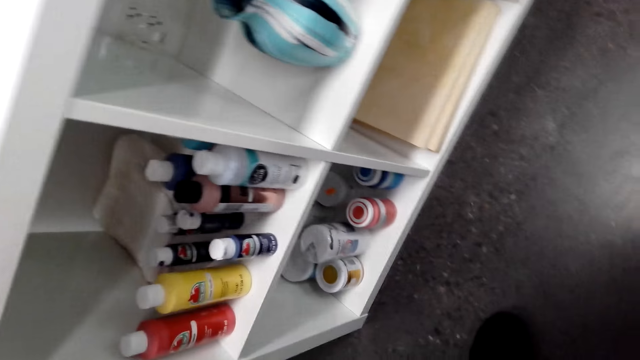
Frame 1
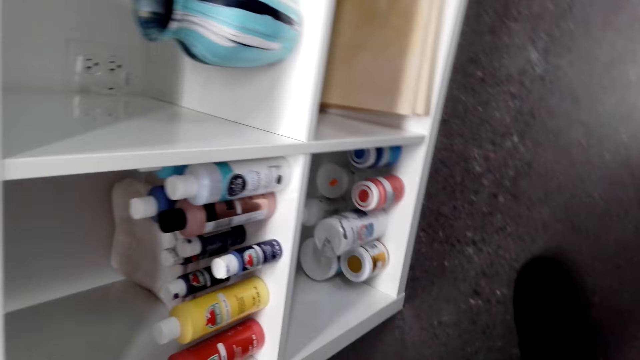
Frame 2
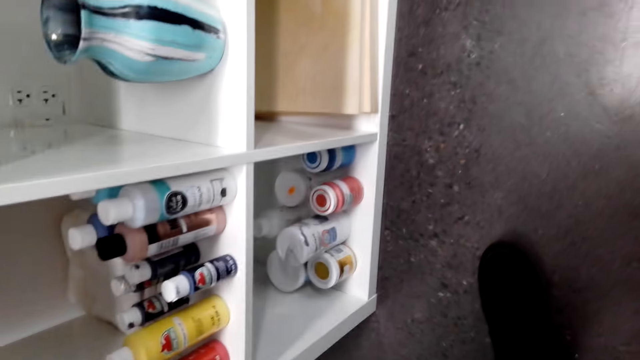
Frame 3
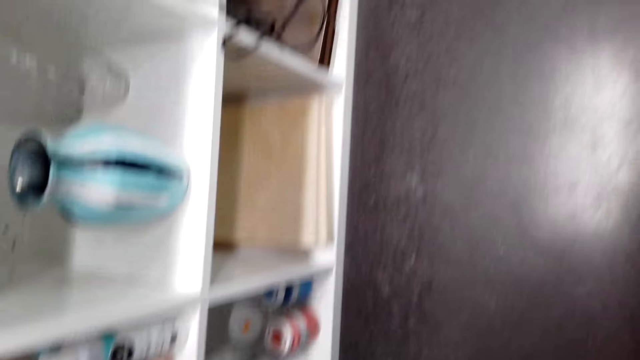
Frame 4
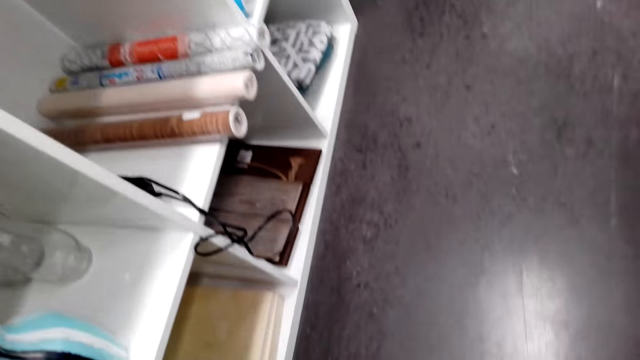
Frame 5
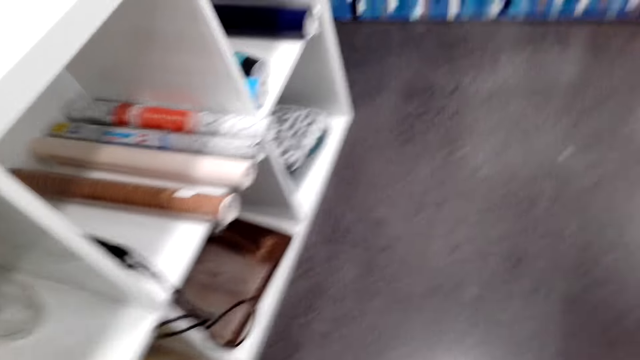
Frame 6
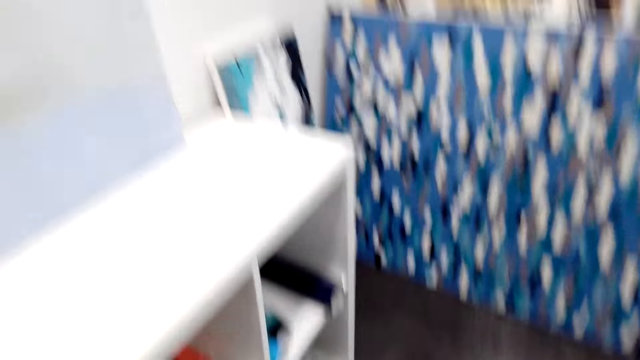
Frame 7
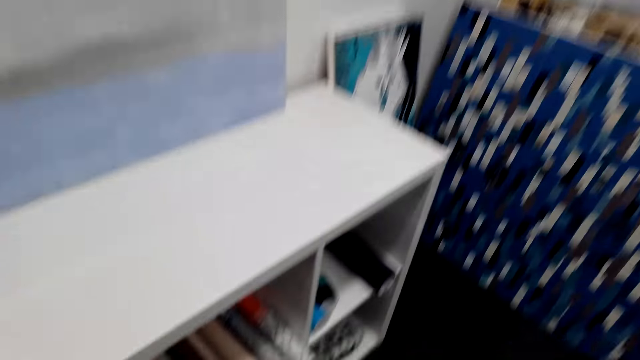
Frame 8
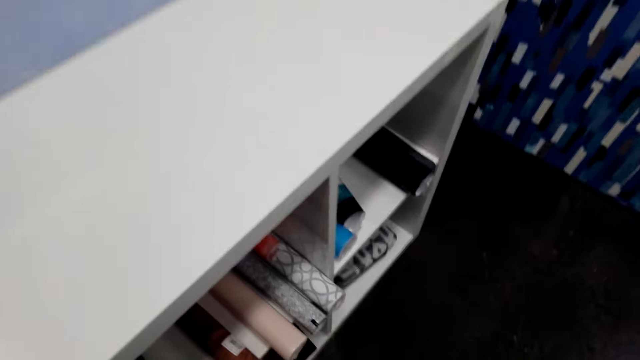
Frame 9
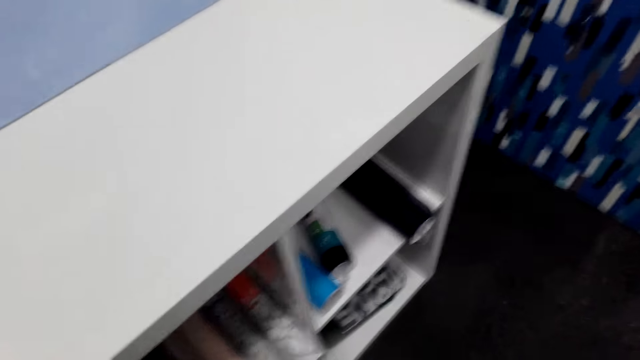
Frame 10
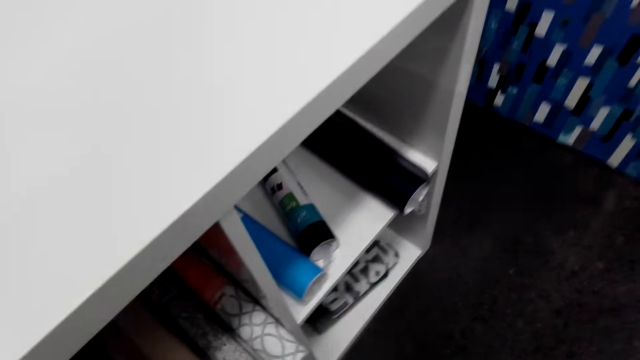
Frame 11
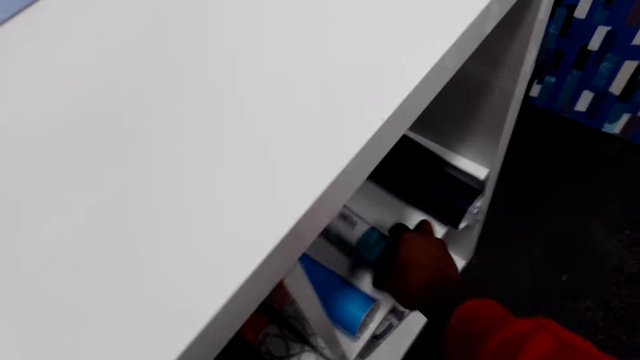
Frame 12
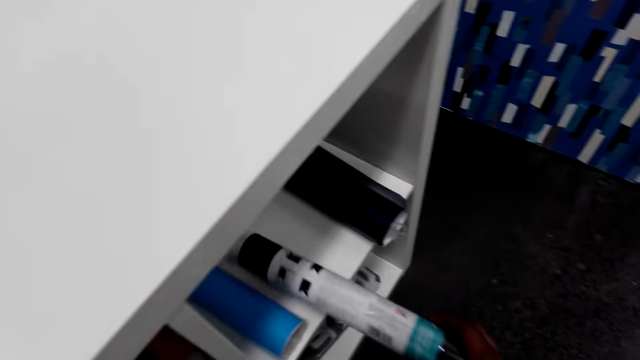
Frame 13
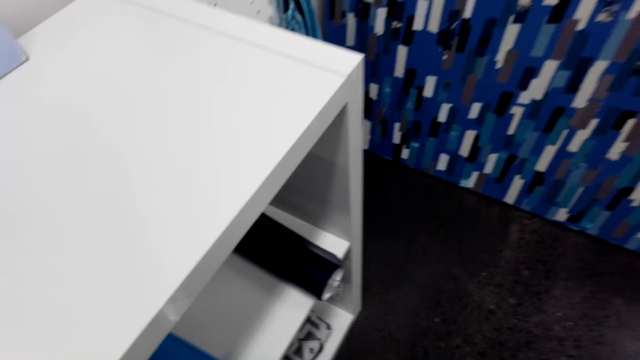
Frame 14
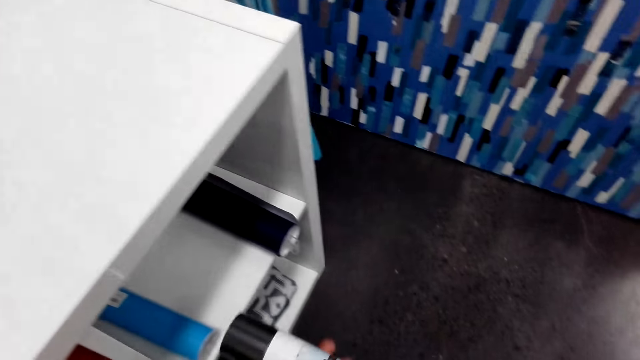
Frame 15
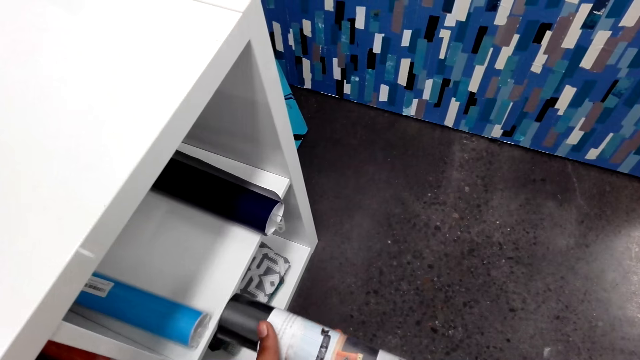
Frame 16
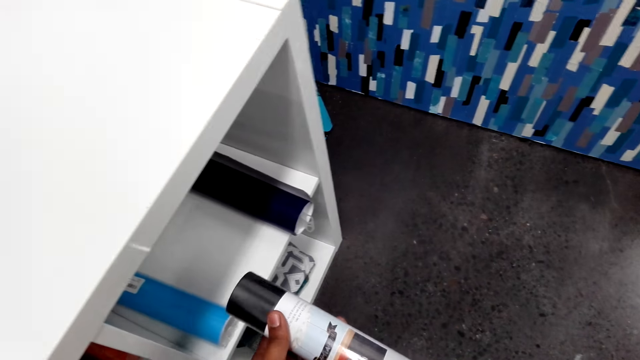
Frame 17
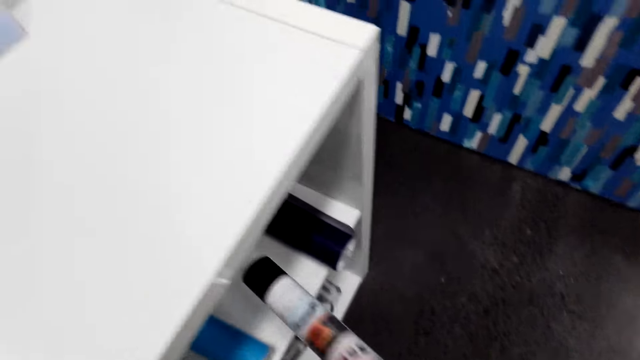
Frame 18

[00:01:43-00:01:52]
The camera wearer stares at the cans under the shelf. He looks around under the shelf. He picks up a bottle from the shelf. He picks up a rolled paper from under the shelf. He stares at the rolled paper in his hands. He looks at the bottle.

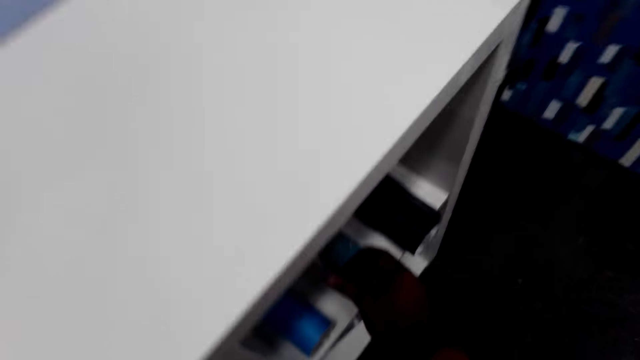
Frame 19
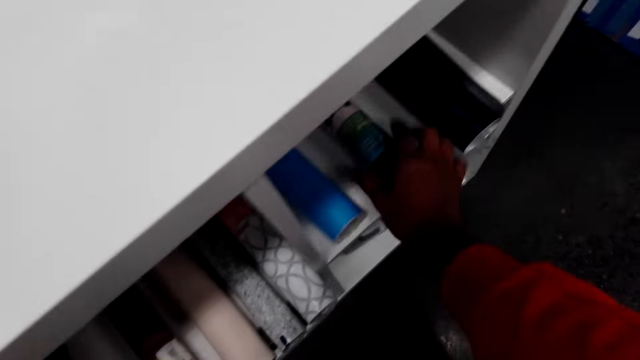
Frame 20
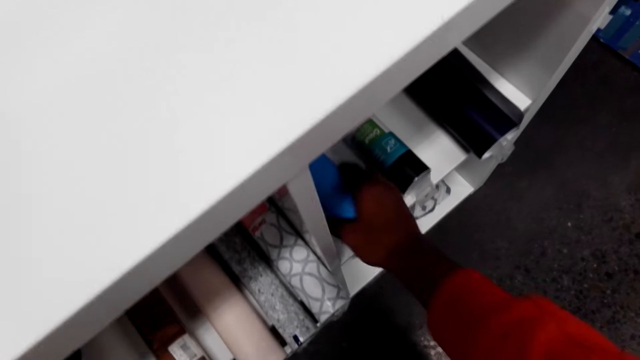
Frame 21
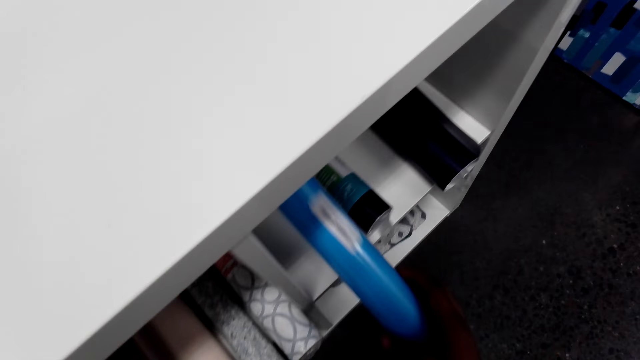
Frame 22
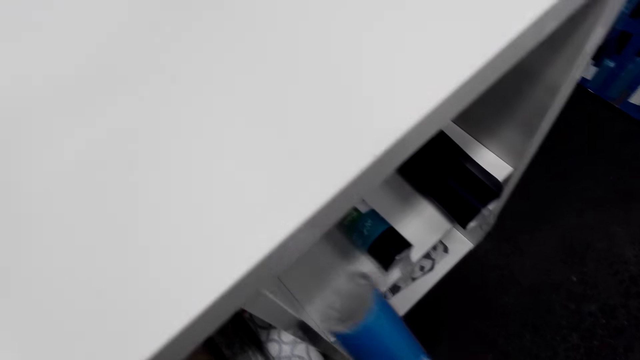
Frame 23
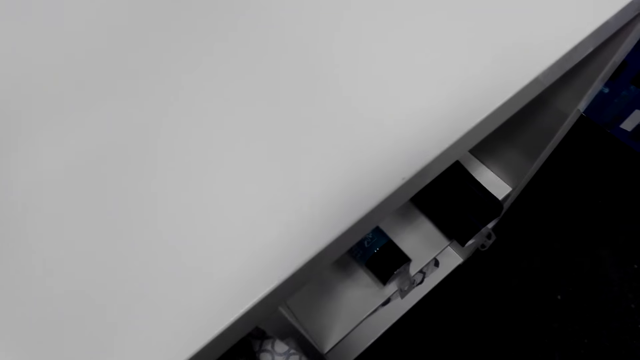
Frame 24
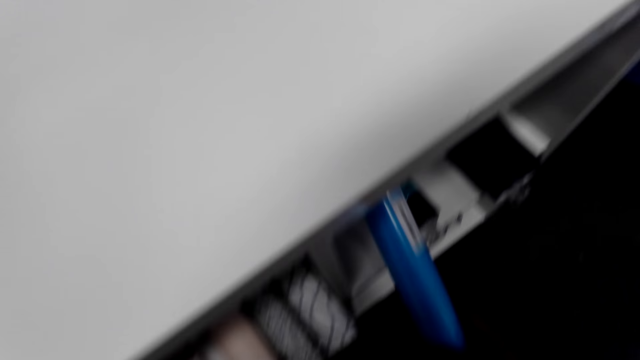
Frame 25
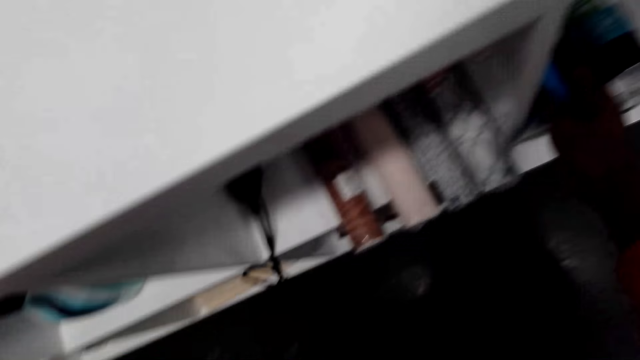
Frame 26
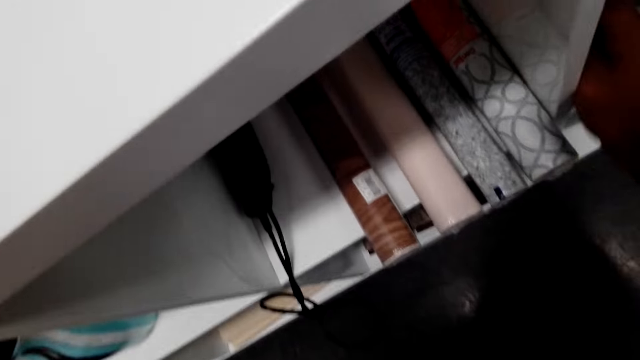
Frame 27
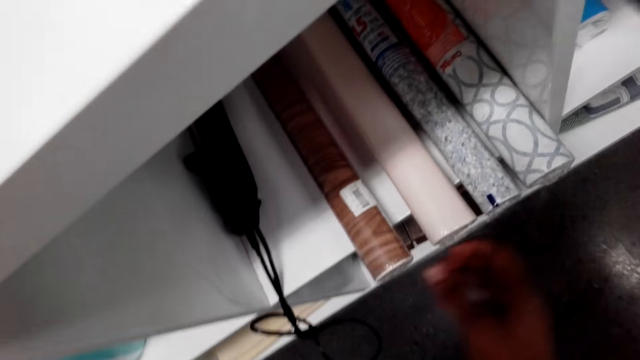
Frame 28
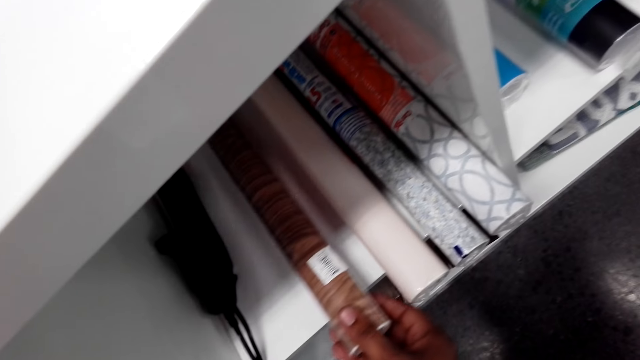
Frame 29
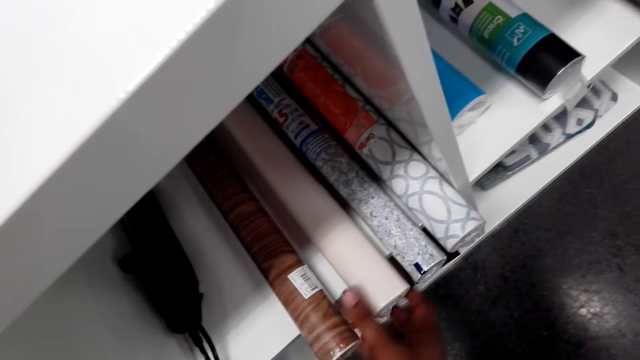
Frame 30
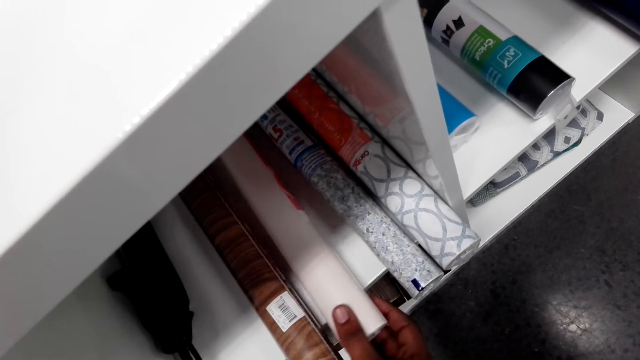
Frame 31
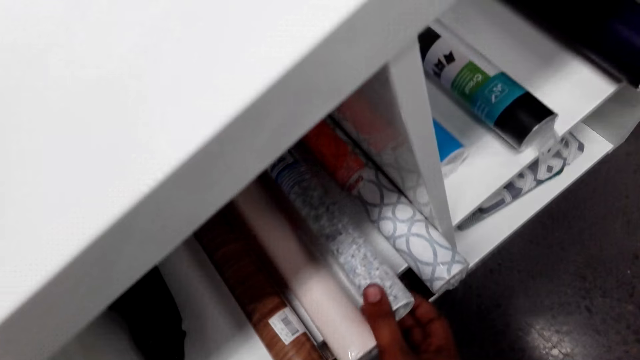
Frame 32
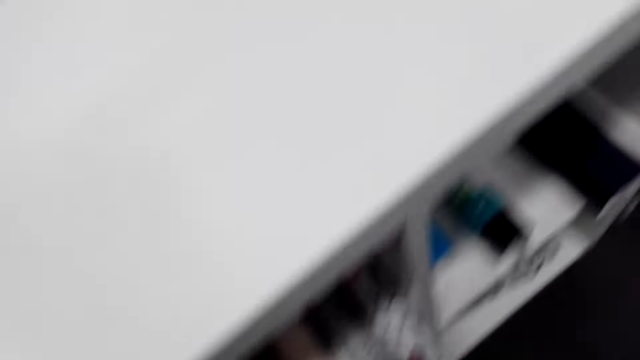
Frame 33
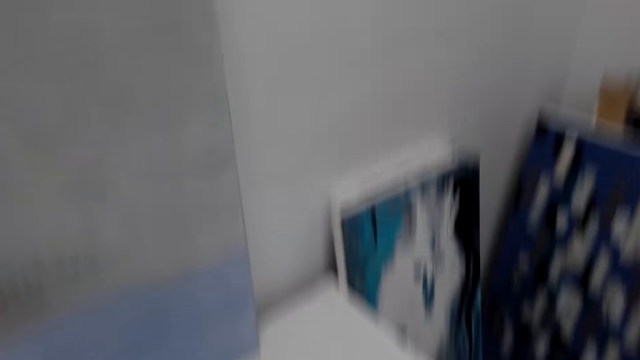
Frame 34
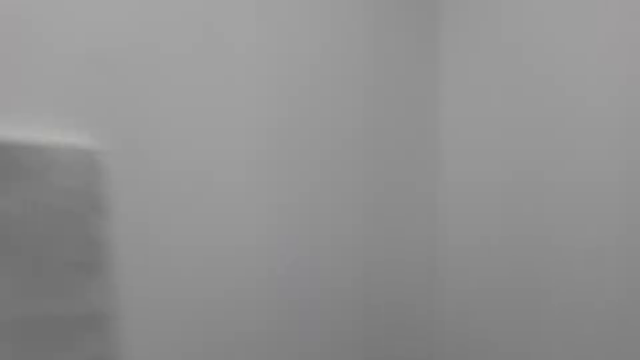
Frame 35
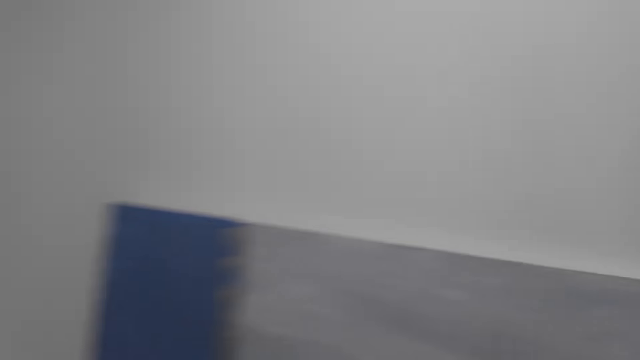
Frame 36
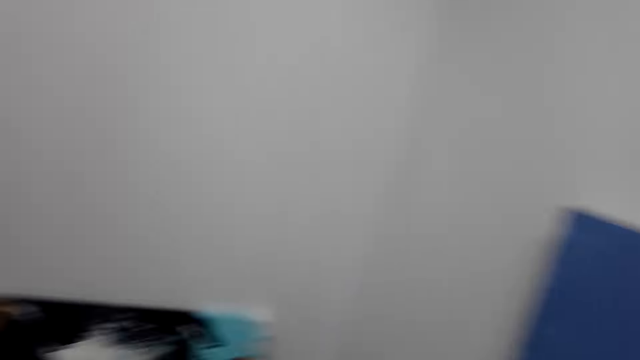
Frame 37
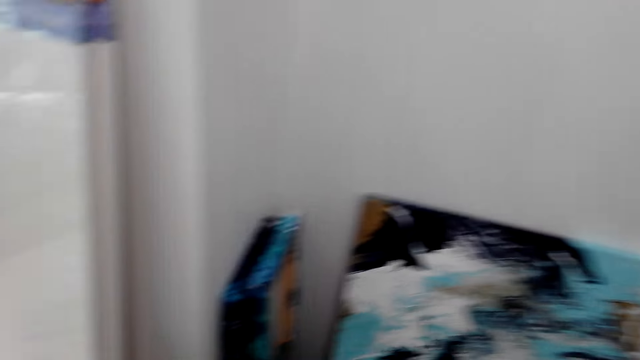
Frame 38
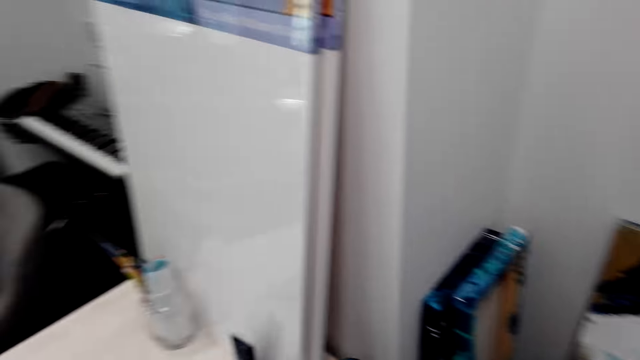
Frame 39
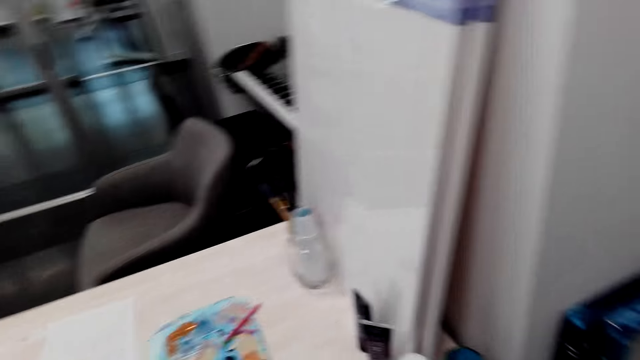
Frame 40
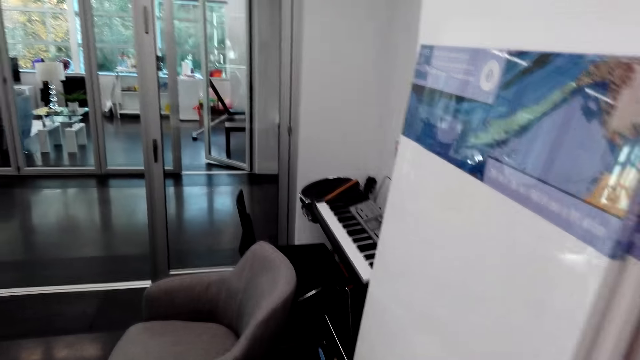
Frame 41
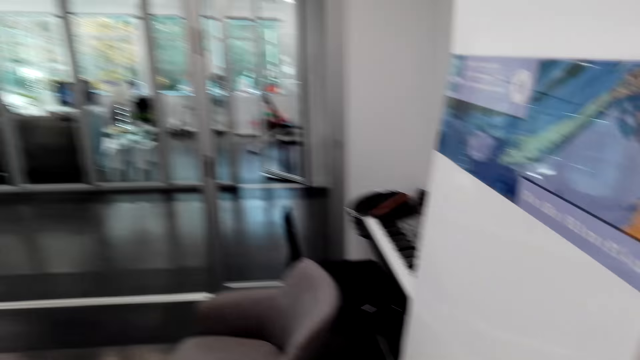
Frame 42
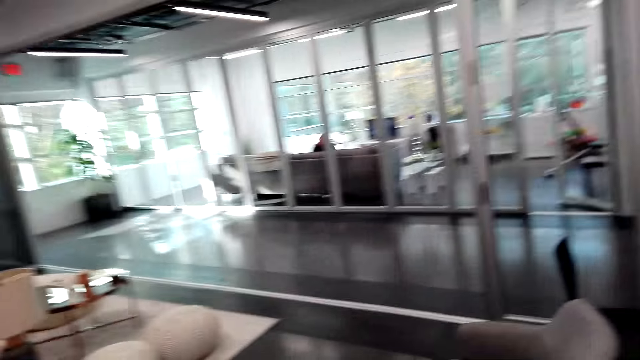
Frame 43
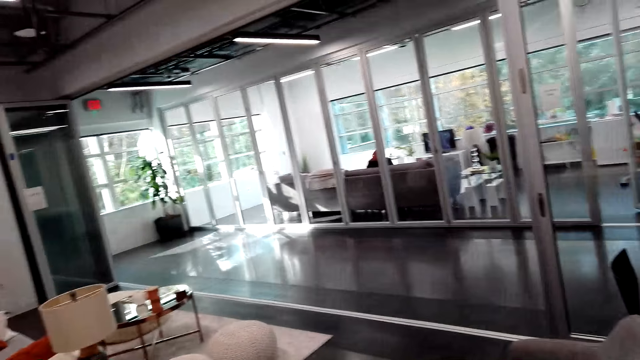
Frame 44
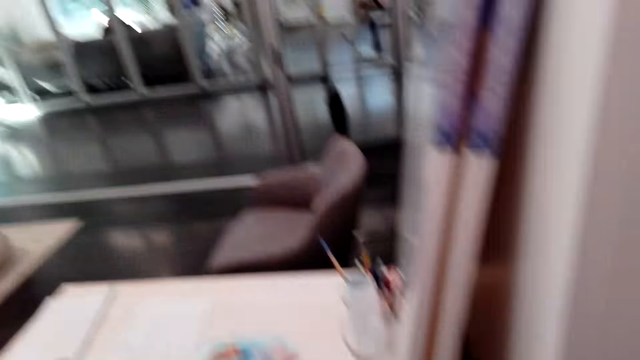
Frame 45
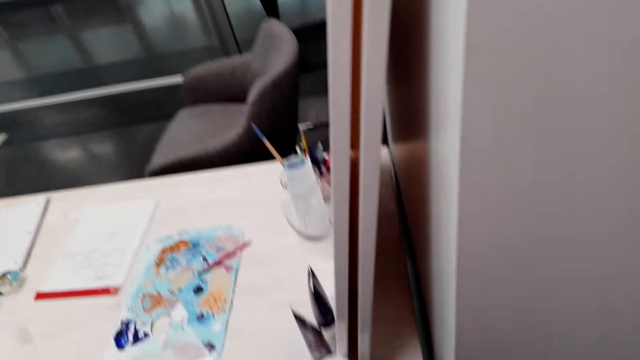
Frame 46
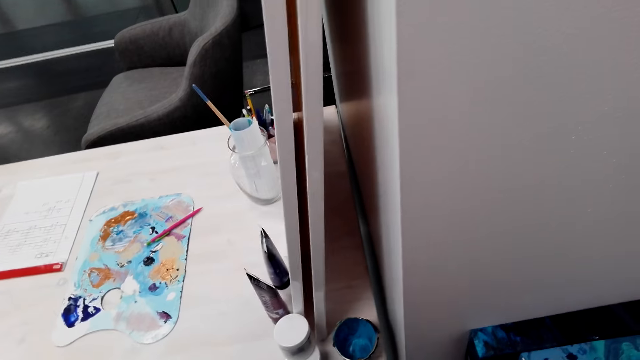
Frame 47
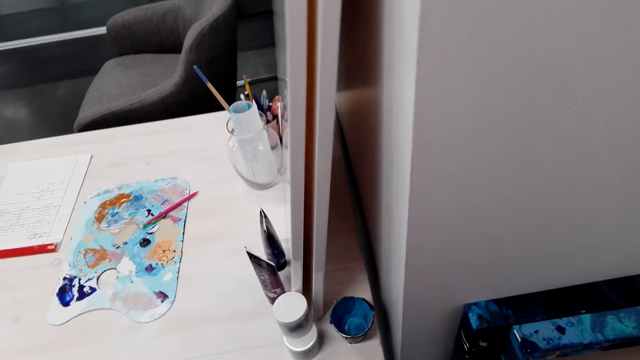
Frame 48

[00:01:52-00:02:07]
The camera wearer places the bottle in the shelf. They put the rolled paper under the shelf. They move a paper roll on the shelf. They pick up another rolled paper from under the shelf. They put the rolled paper under the shelf. They move the rolled paper under the shelf. They move the paper roll on the shelf repeatedly. They look around the hotel. They stand on the floor. They walk around the hotel.
